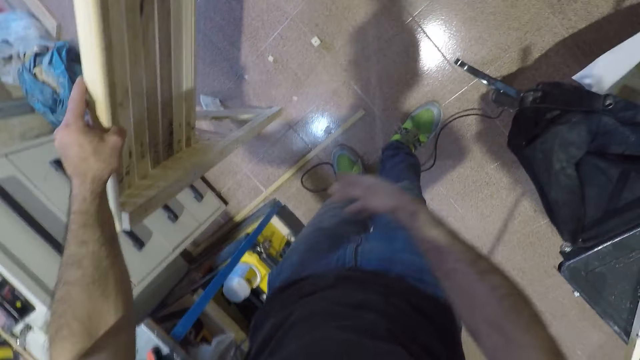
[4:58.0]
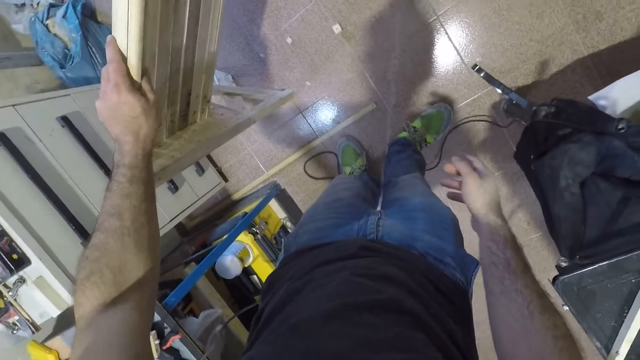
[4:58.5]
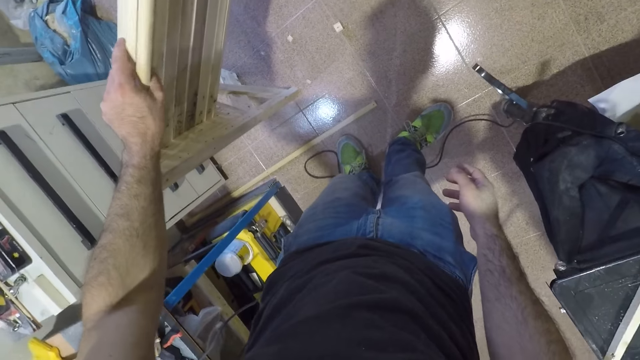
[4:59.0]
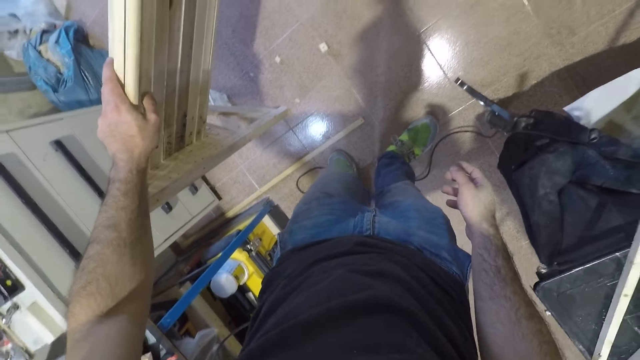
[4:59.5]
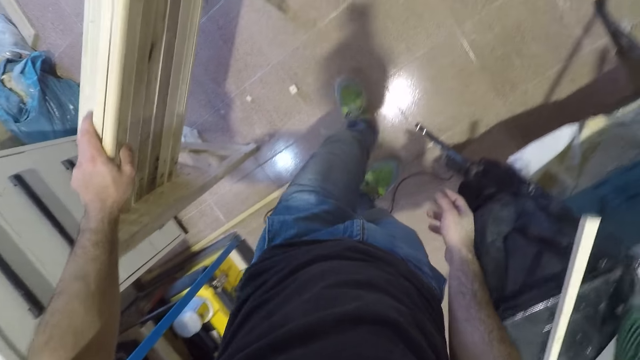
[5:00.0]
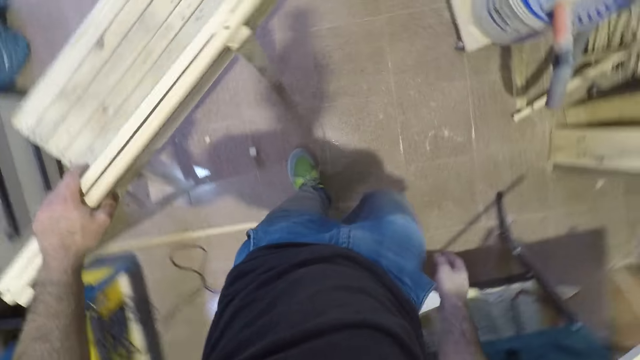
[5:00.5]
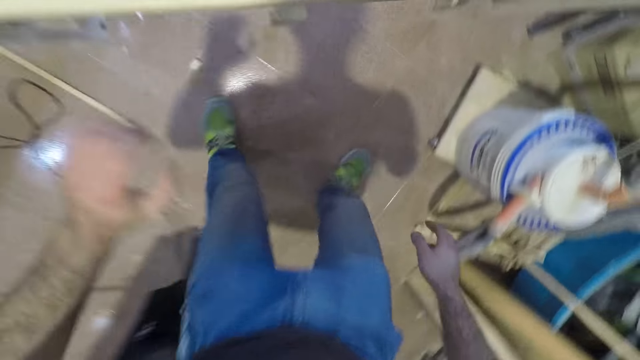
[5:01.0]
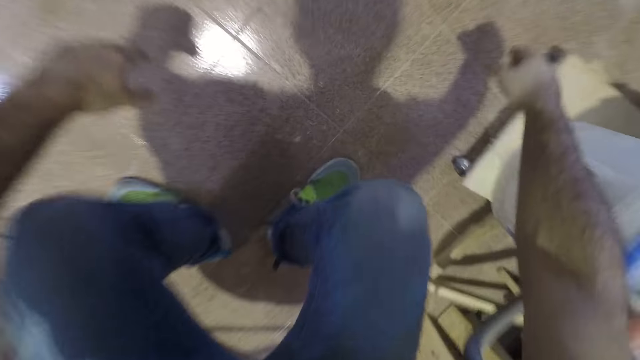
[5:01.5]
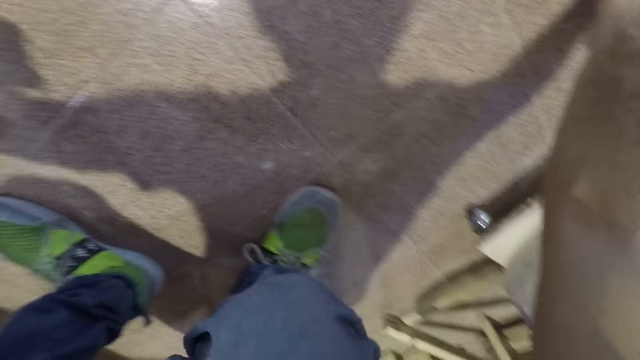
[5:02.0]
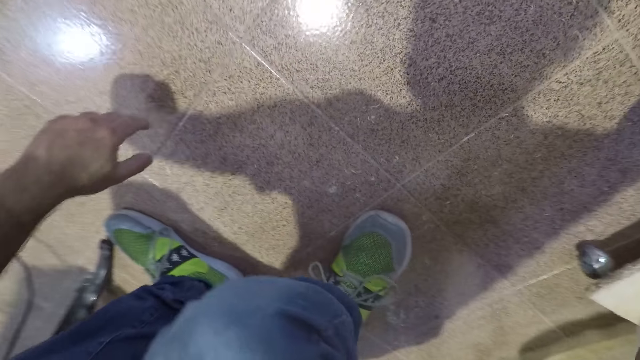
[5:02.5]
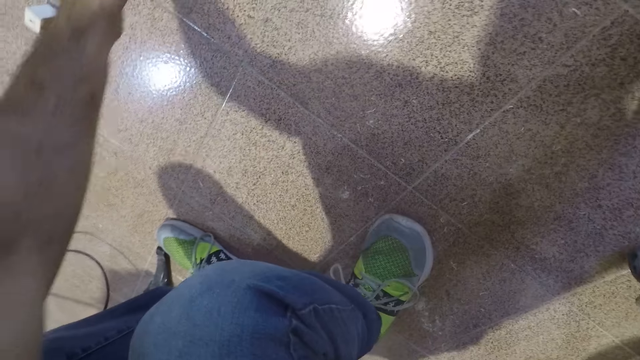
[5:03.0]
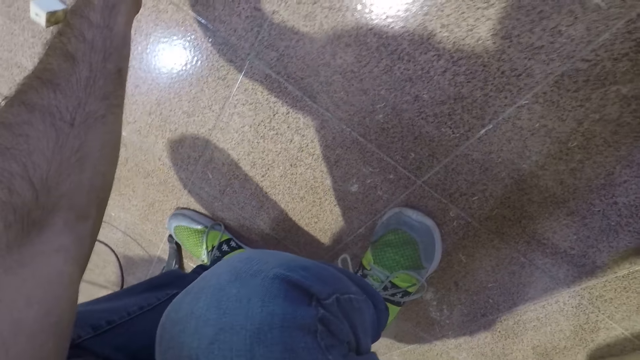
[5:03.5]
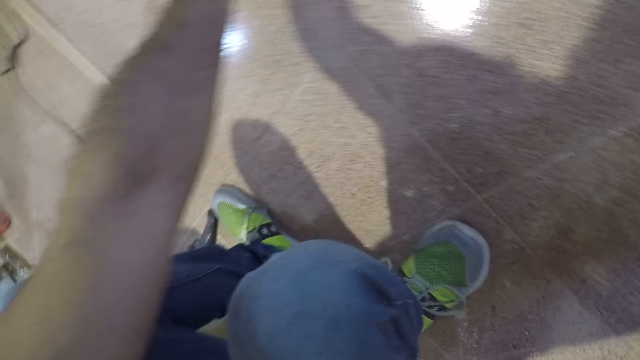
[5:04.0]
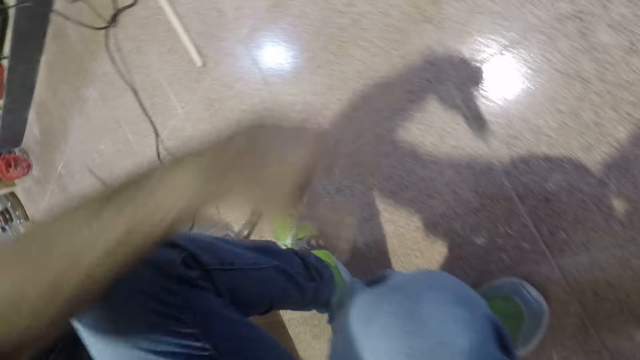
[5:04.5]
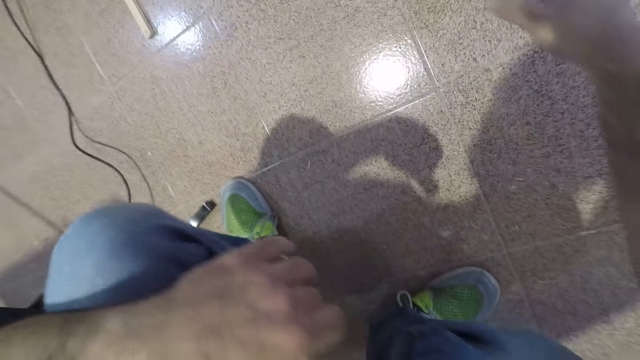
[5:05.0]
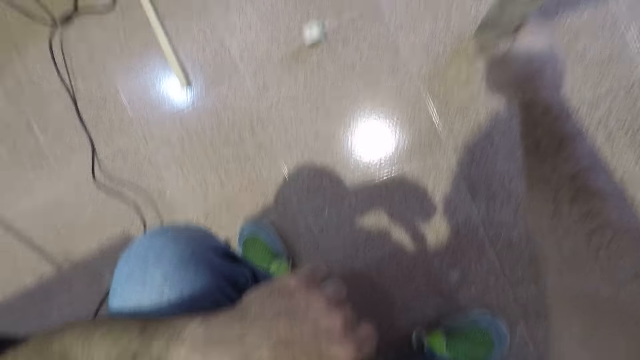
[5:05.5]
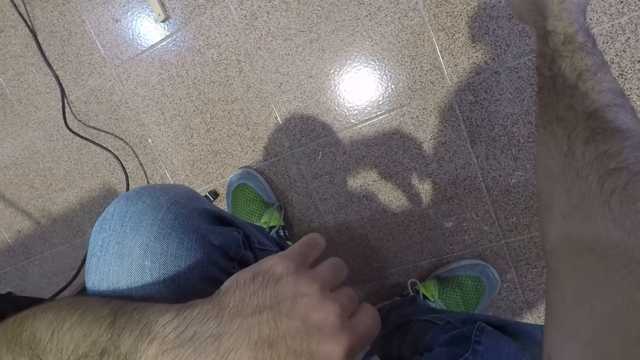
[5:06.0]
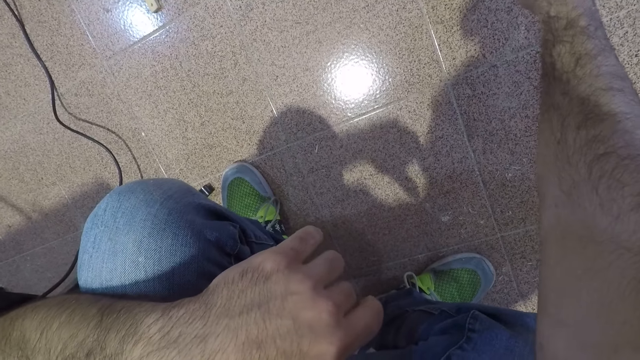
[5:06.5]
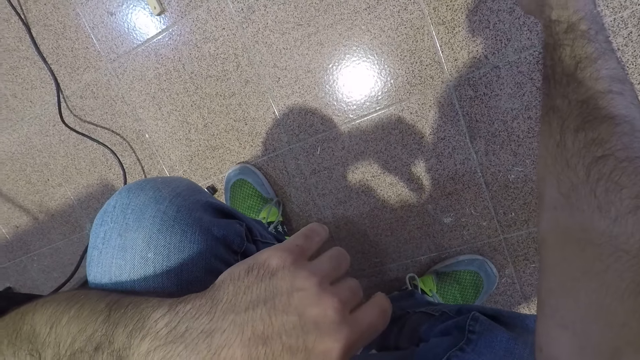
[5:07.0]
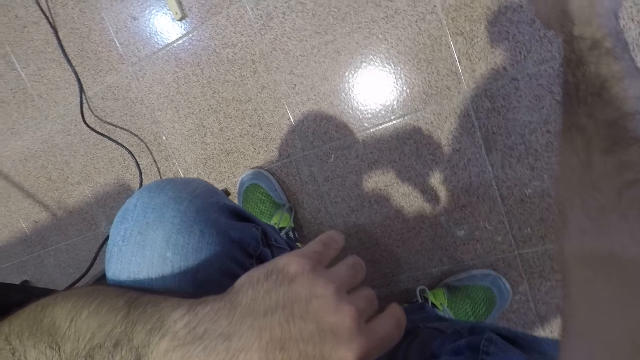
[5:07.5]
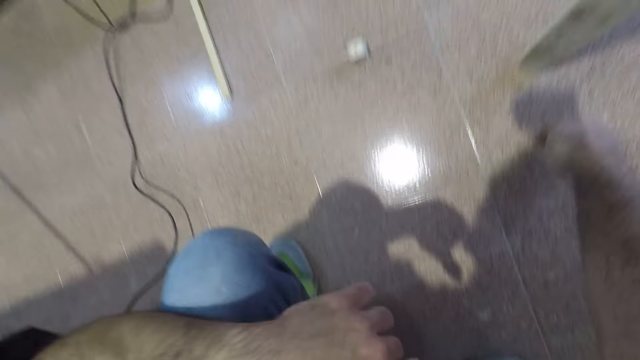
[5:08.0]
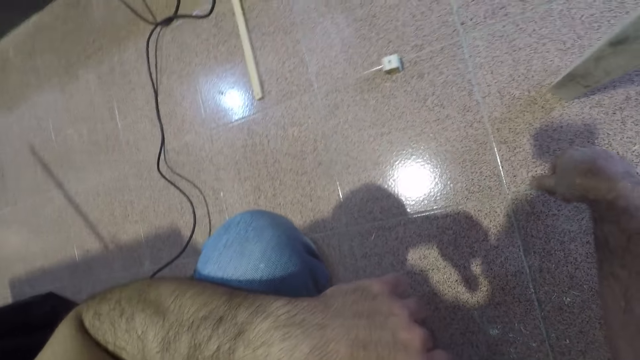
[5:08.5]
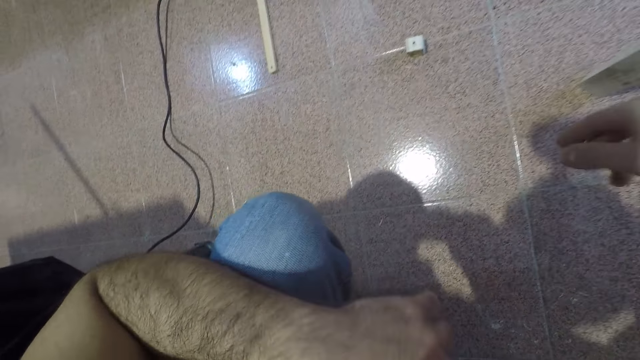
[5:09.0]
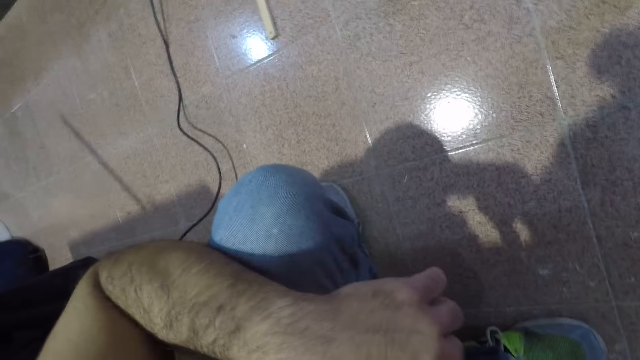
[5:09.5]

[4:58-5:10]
The camera wearer touches the back rest of the seat. He walks from the position. He squats at a new position. He checks out the wooden furniture. He picks up something from the floor. He stretches his left hand. He withdraws his left hand from the stretch. He stretches his right hand towards the floor. He scribbles with the right hand. He withdraws the right hand. He lifts the hand from the floor.
